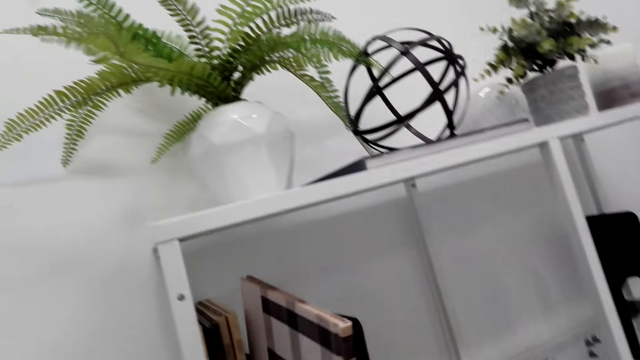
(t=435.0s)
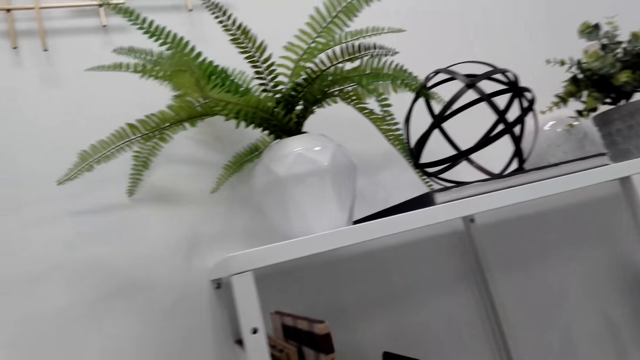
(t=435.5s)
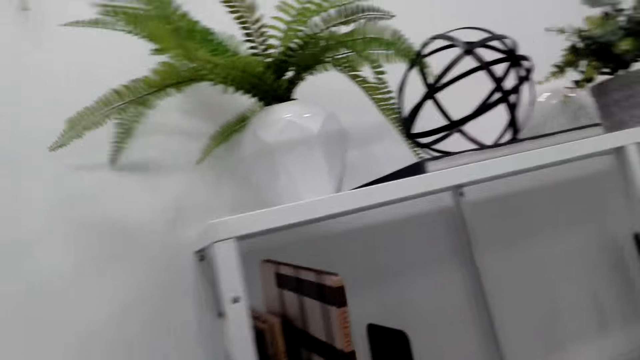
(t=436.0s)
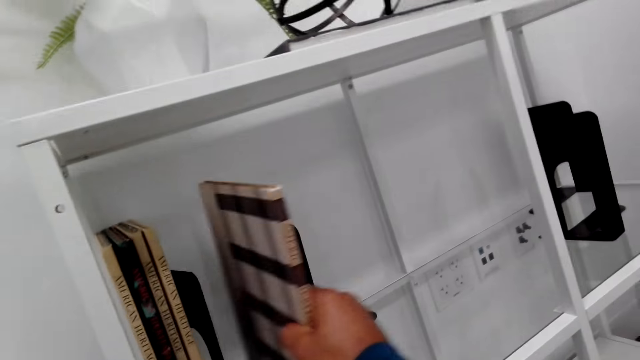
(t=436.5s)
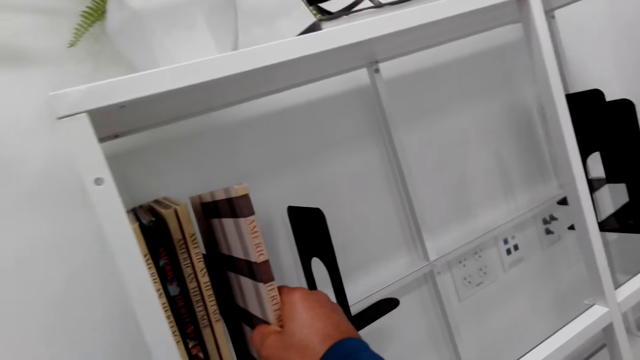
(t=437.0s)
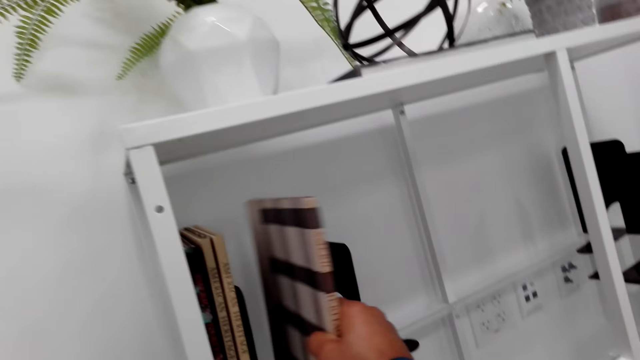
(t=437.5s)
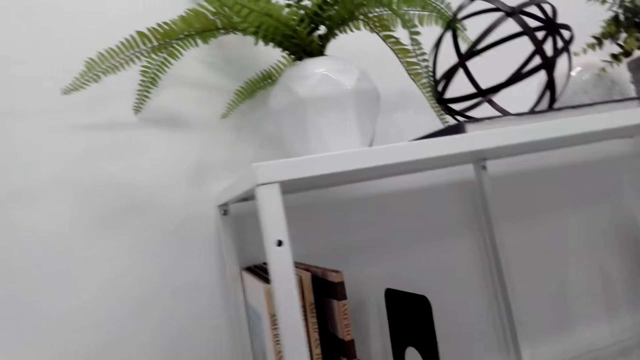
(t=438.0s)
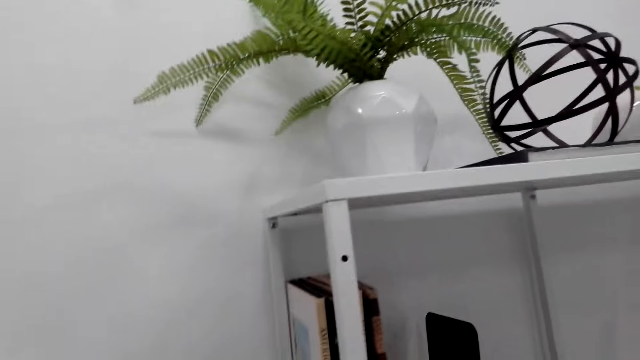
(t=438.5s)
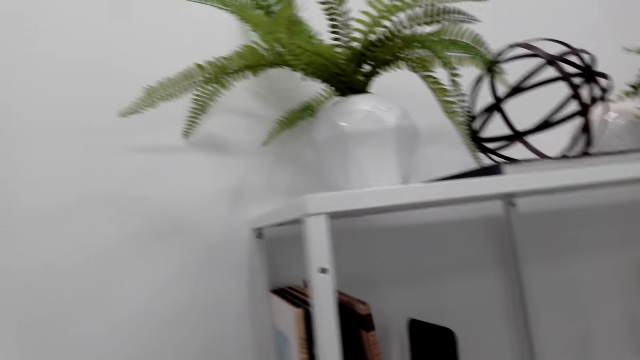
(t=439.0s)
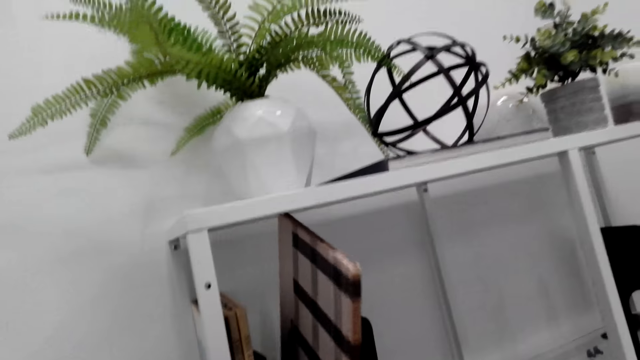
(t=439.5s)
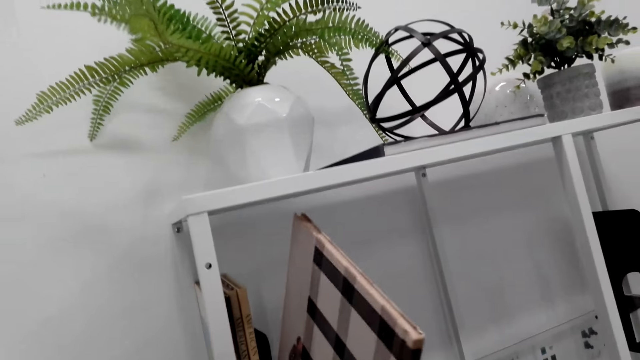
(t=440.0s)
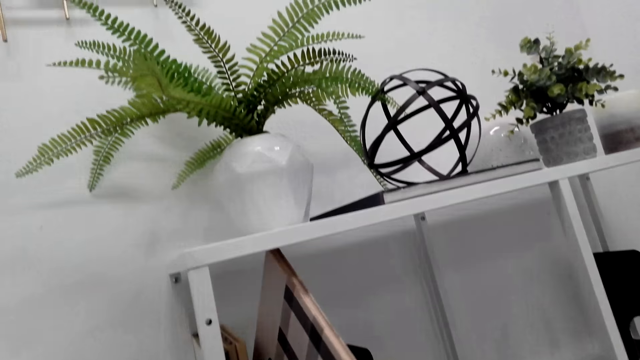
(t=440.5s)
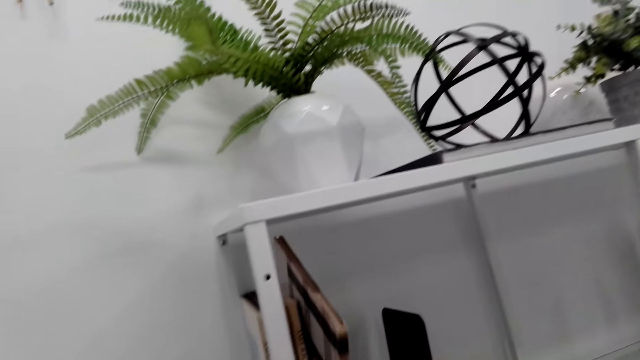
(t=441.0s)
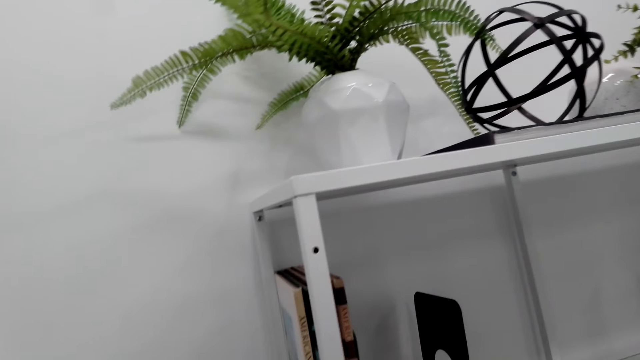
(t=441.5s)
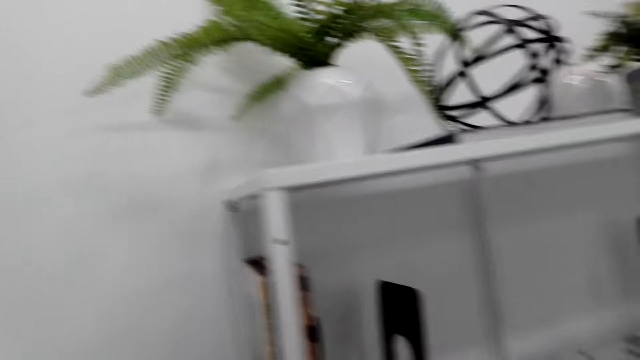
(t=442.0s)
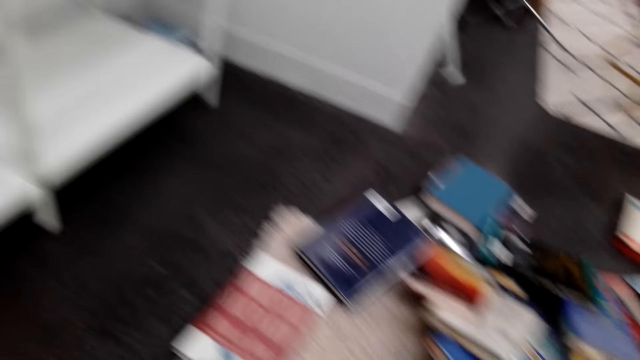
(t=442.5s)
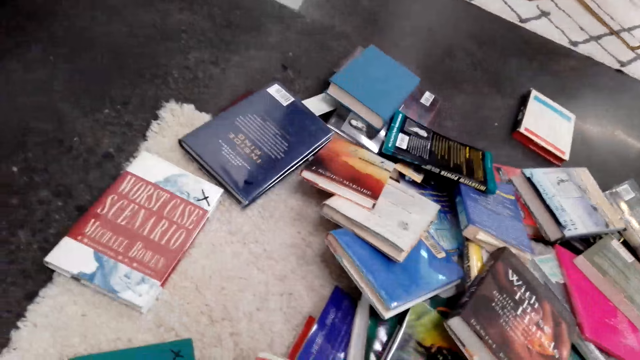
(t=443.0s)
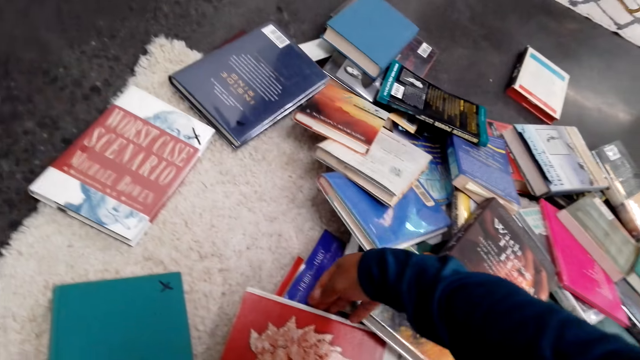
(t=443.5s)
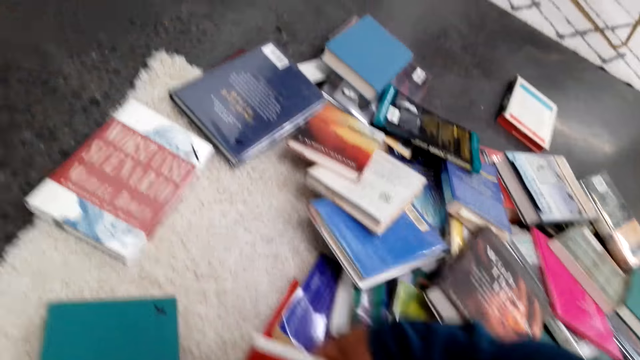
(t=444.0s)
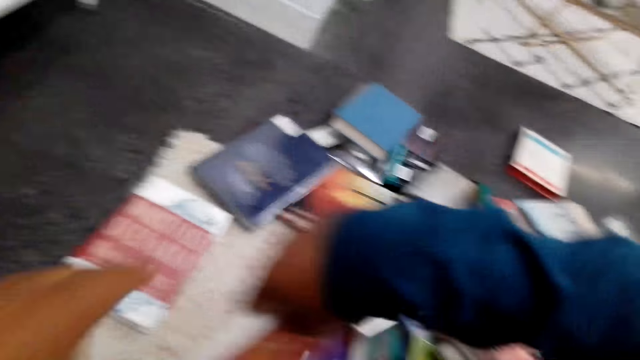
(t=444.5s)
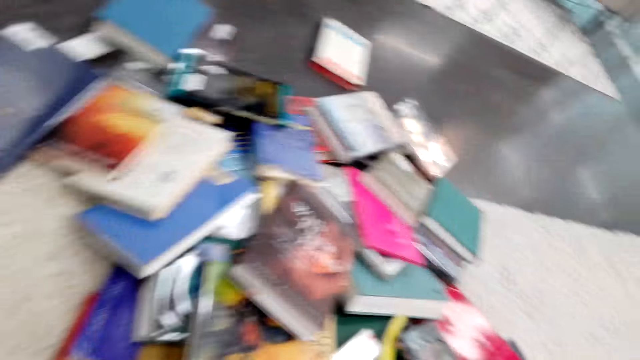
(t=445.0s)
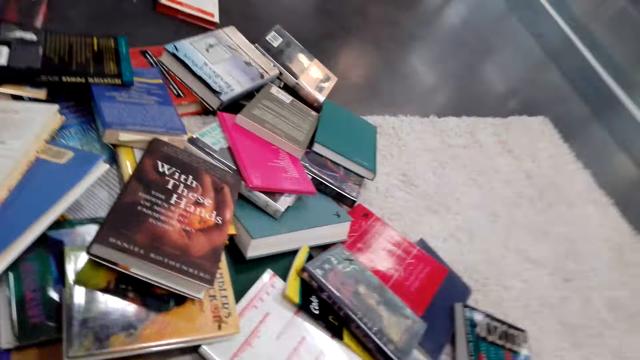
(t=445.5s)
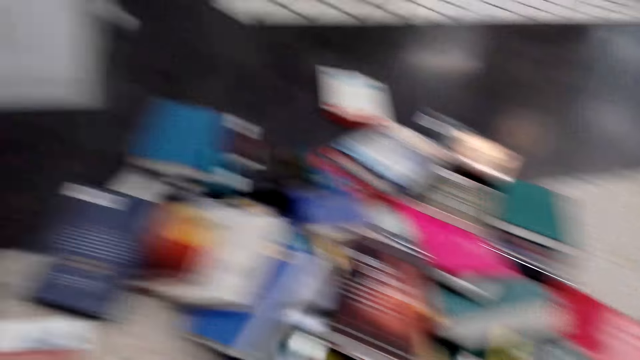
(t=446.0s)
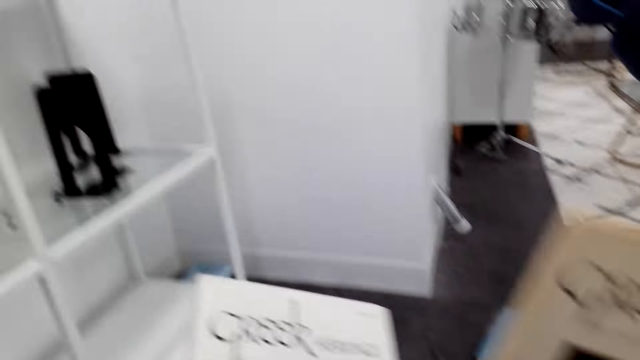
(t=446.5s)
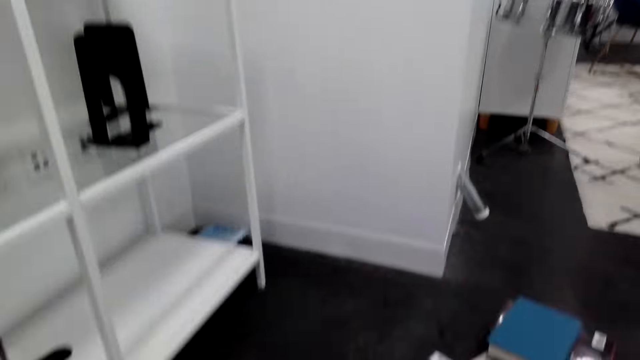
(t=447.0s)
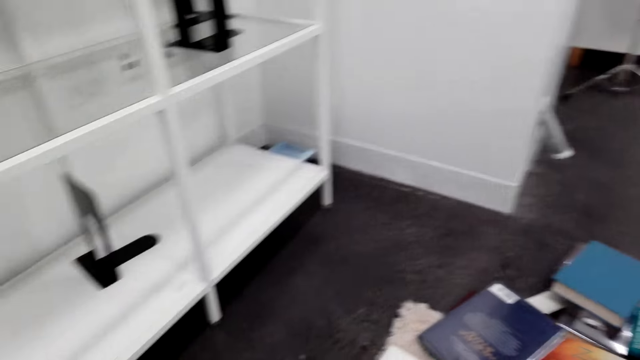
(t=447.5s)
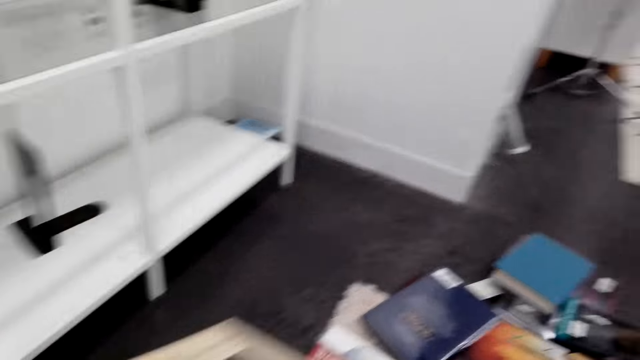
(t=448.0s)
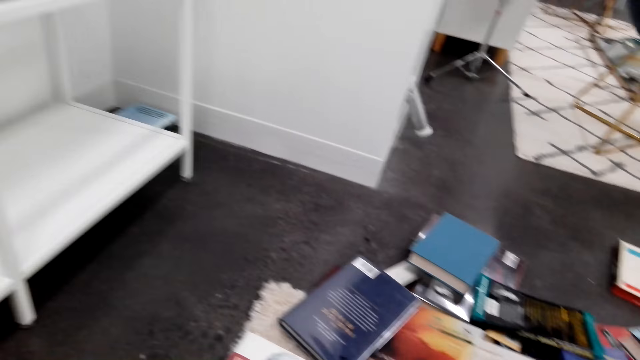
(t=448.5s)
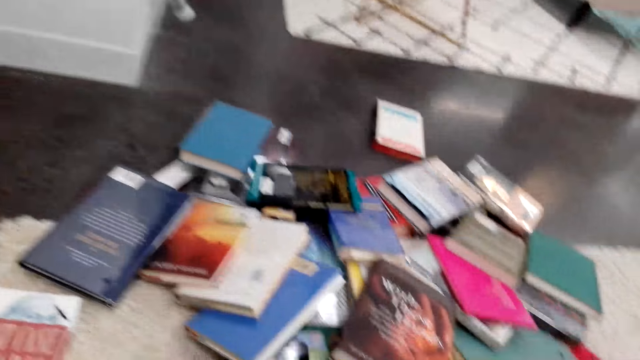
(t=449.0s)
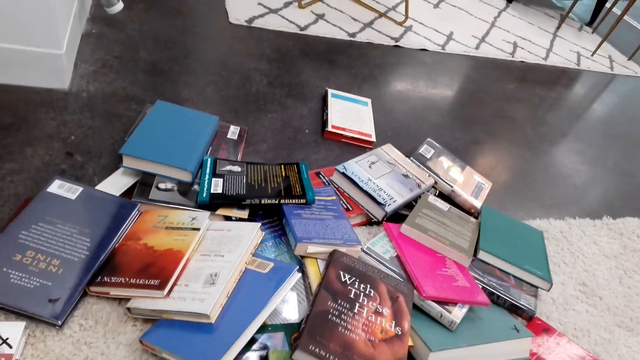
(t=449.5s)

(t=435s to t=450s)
The camera wearer arranges books on the bookshelf. They put the books on the shelf. They lift the book up. They arrange the book on the shelf. They look down and turn around. They pick up a book. They arrange the books up.

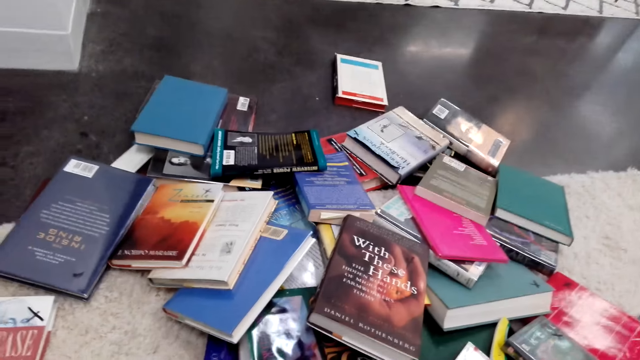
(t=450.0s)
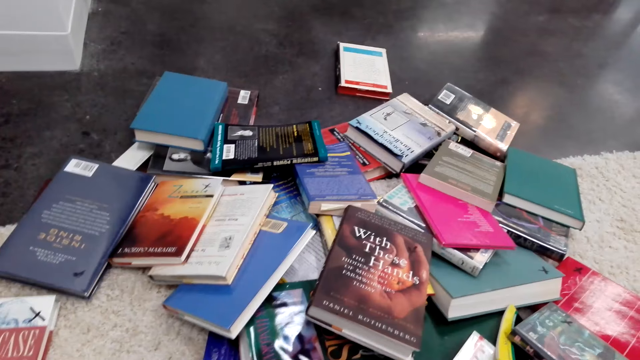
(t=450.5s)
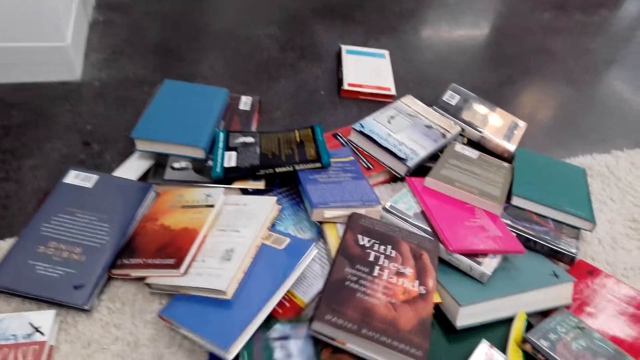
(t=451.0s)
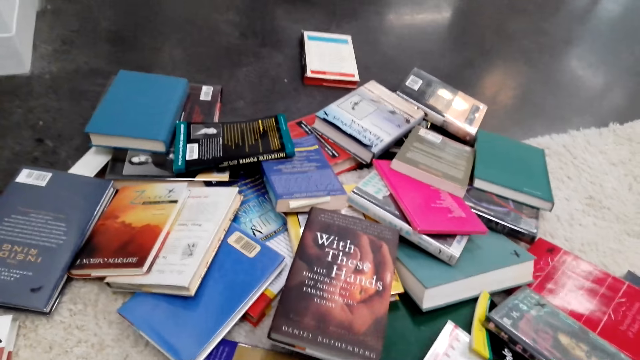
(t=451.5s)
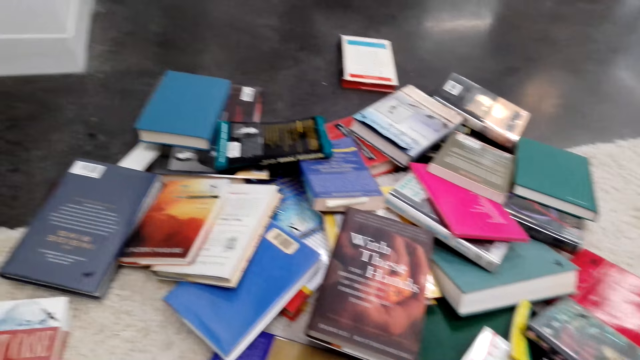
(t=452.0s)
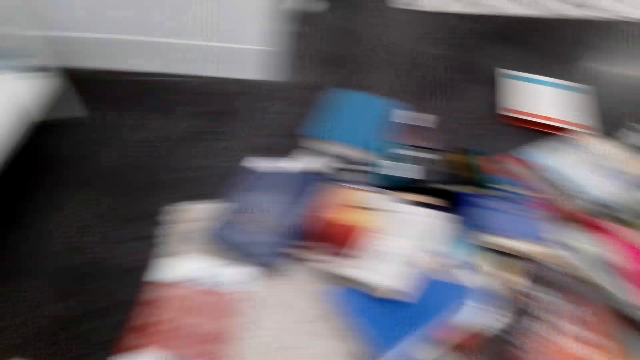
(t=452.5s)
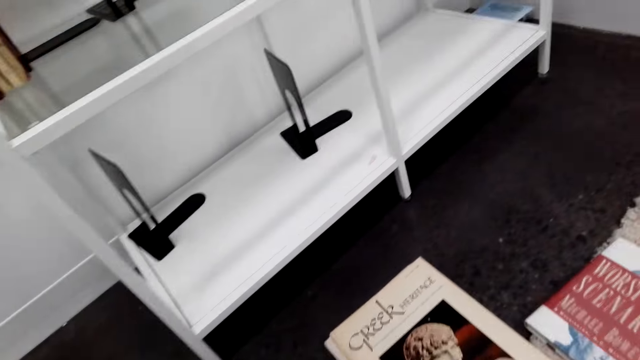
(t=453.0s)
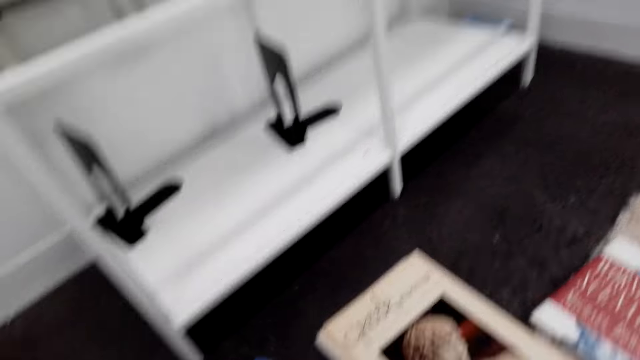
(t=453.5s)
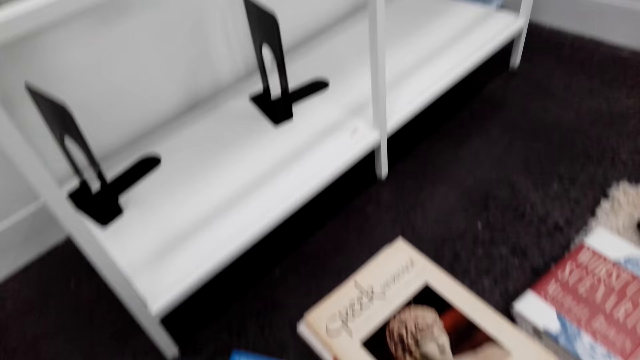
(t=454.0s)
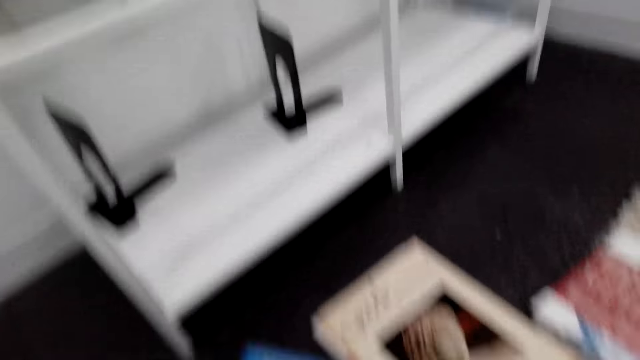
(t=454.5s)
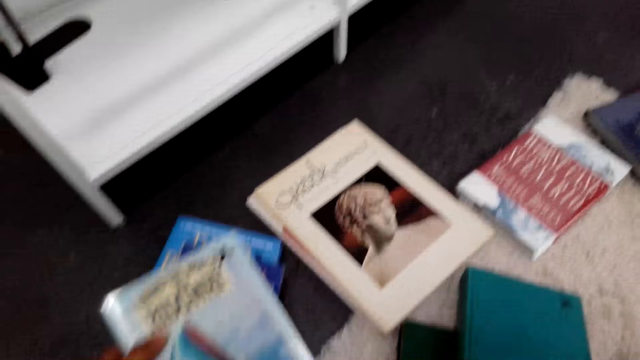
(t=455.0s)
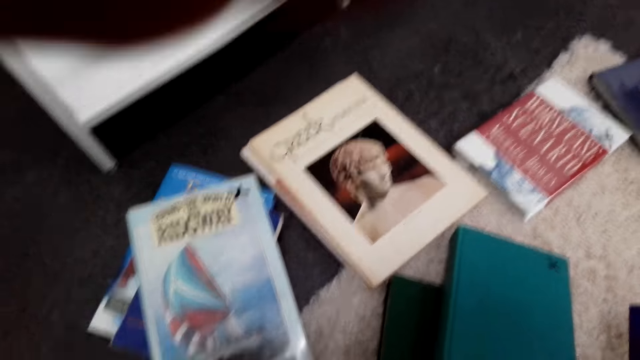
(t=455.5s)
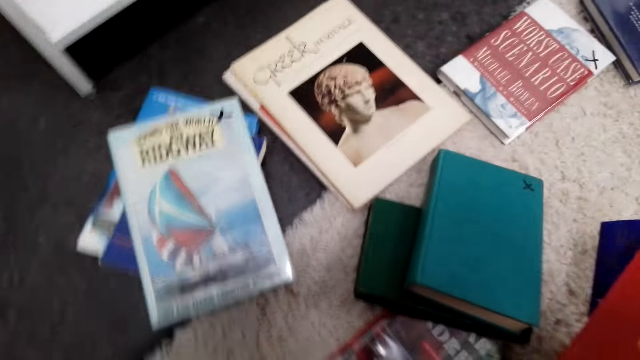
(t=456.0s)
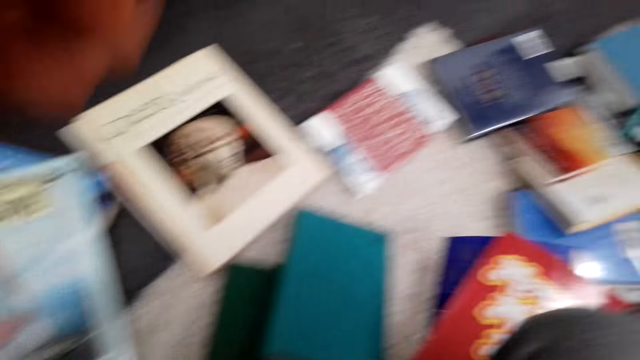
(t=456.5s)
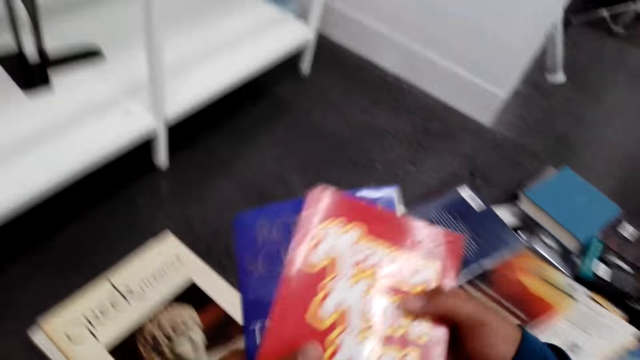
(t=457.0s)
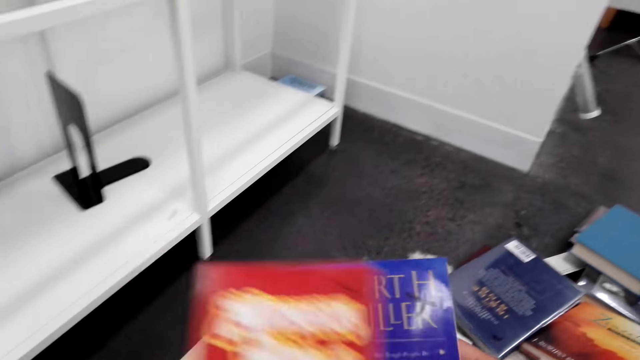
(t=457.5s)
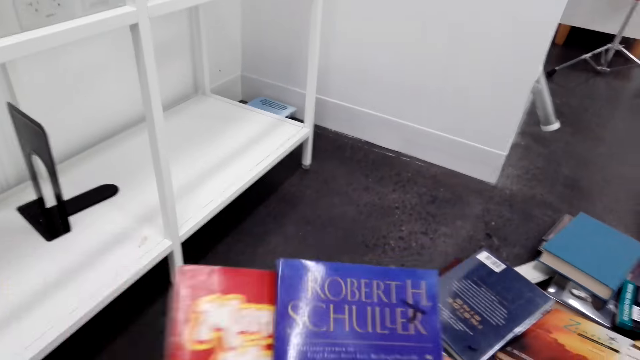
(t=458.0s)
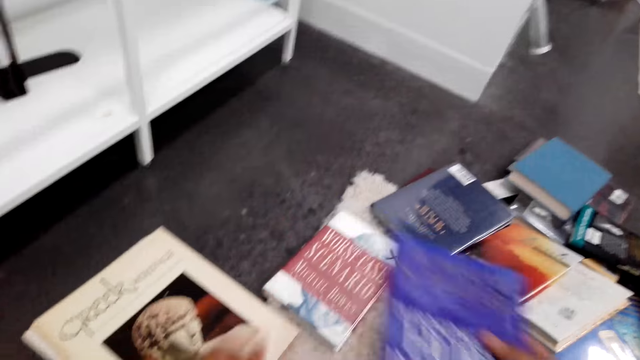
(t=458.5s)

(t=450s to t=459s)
The camera wearer arranges books on the floor. They lift a hand up and hold the camera. They lift the book up. They pick more books.
